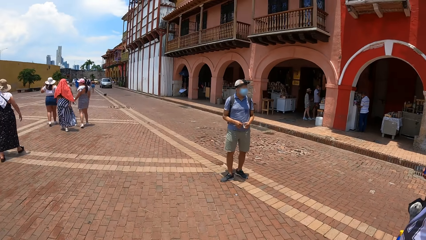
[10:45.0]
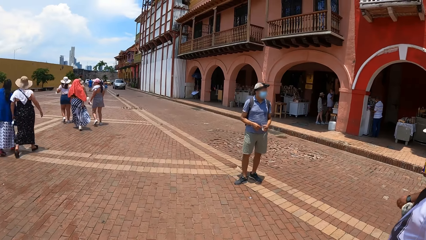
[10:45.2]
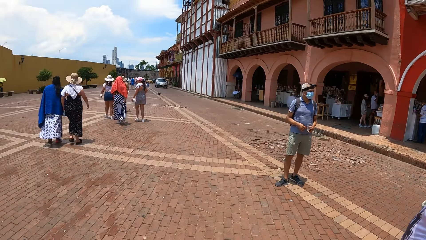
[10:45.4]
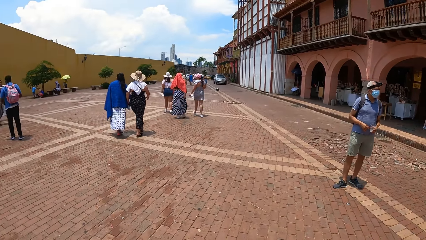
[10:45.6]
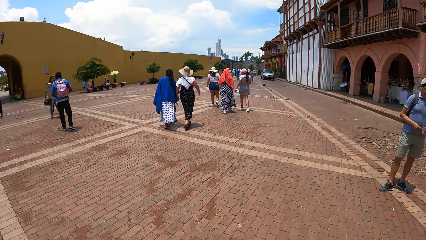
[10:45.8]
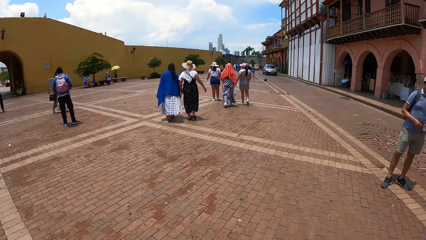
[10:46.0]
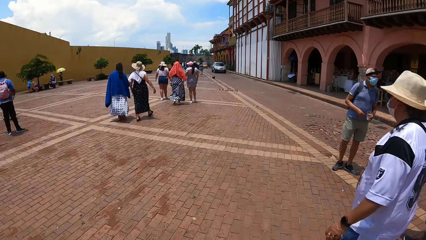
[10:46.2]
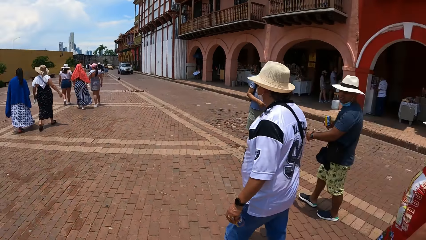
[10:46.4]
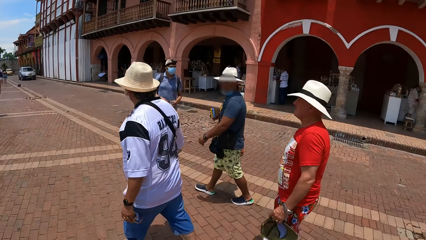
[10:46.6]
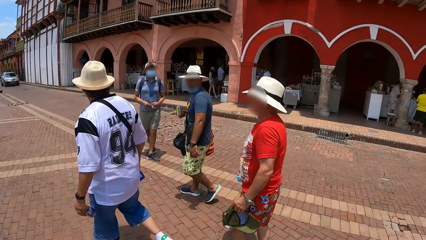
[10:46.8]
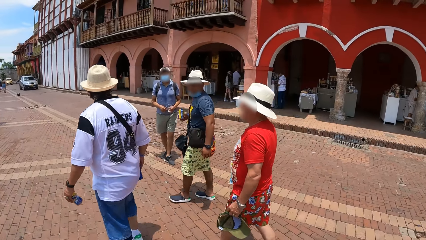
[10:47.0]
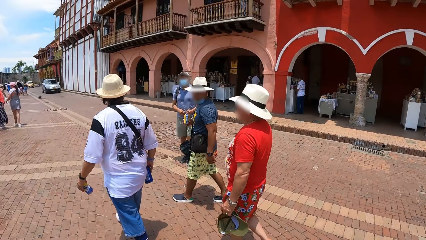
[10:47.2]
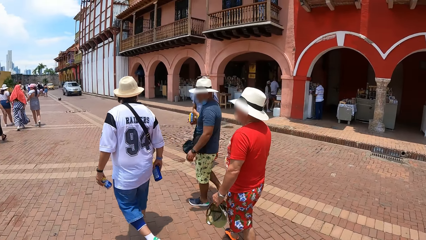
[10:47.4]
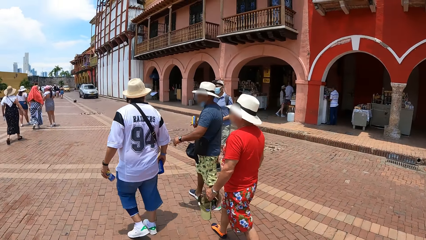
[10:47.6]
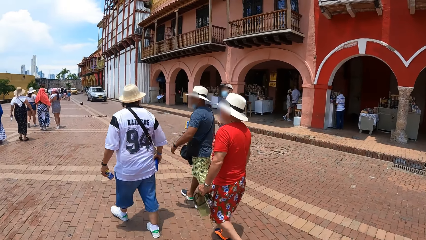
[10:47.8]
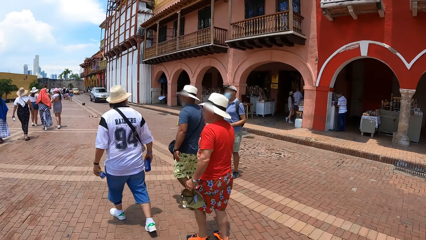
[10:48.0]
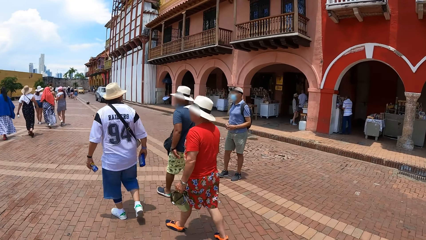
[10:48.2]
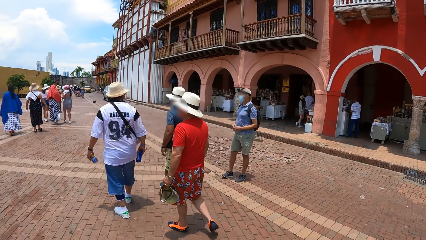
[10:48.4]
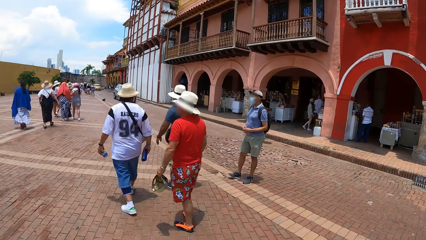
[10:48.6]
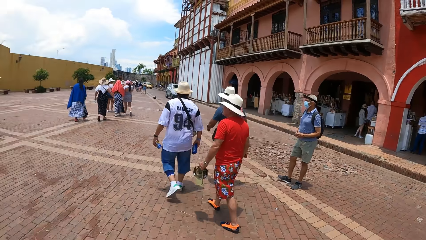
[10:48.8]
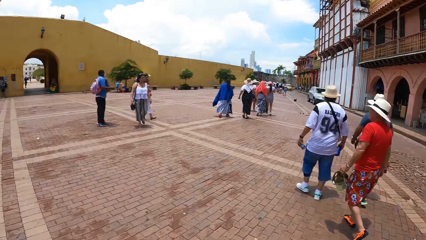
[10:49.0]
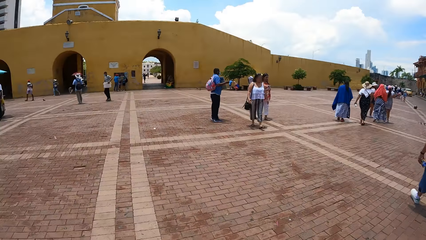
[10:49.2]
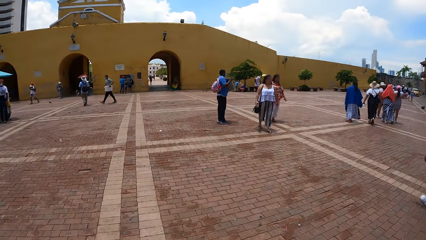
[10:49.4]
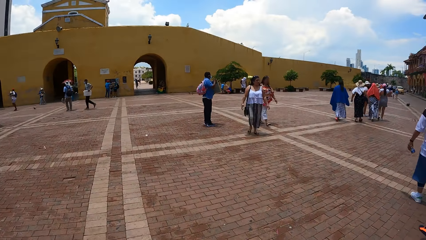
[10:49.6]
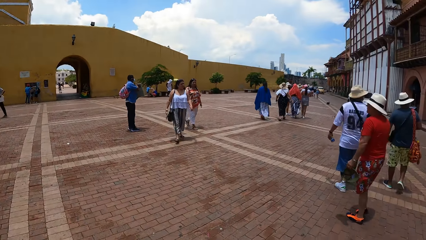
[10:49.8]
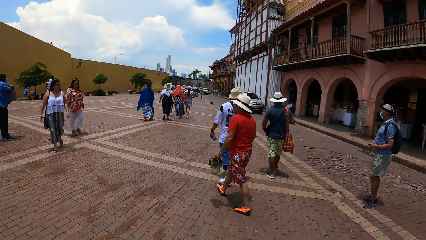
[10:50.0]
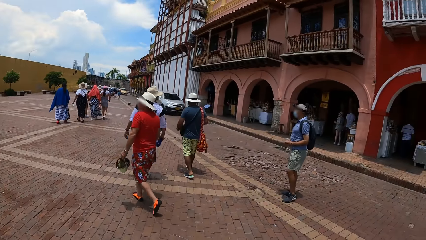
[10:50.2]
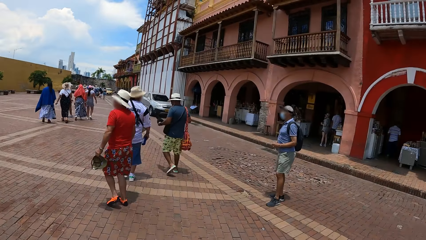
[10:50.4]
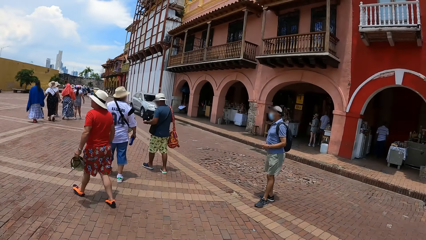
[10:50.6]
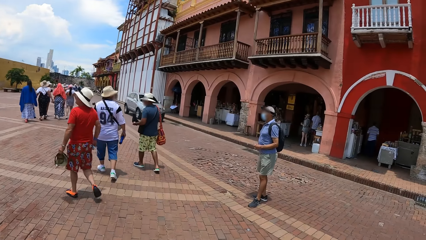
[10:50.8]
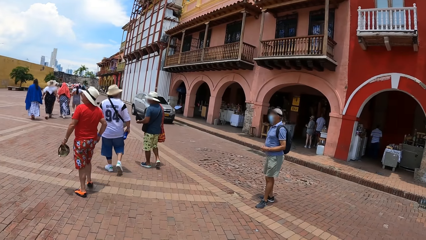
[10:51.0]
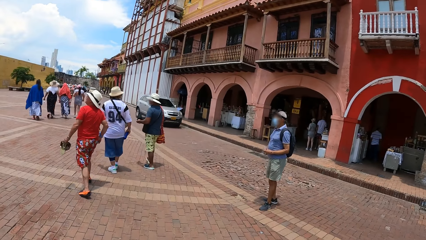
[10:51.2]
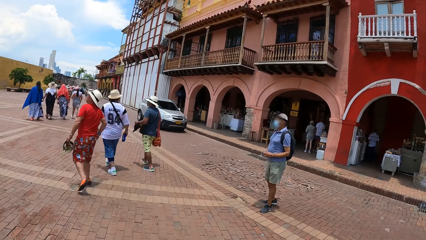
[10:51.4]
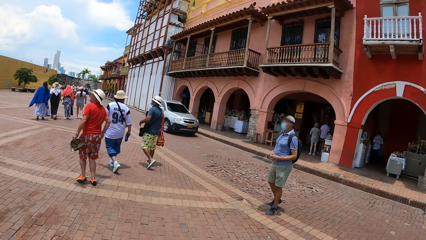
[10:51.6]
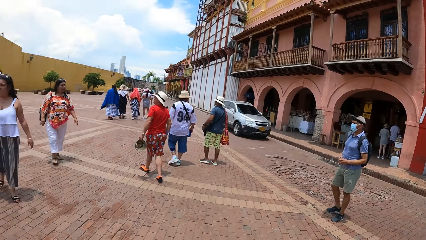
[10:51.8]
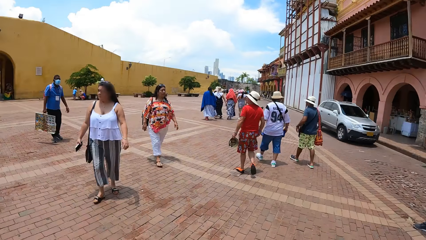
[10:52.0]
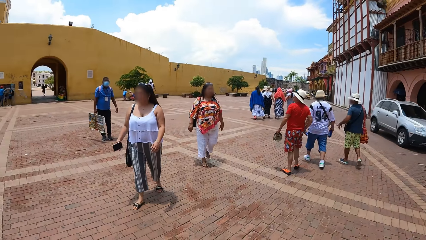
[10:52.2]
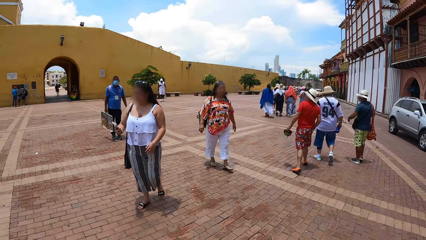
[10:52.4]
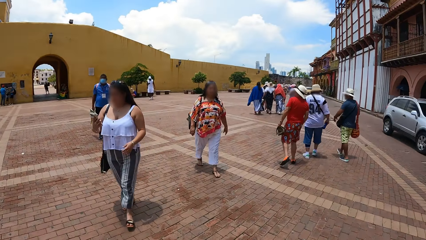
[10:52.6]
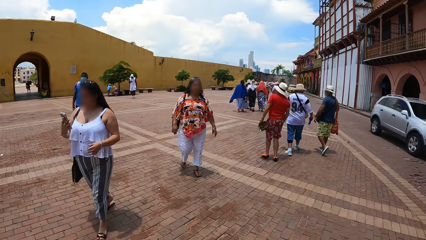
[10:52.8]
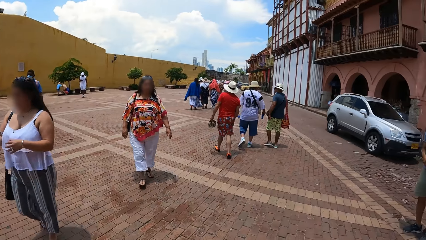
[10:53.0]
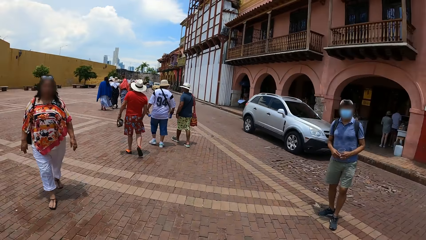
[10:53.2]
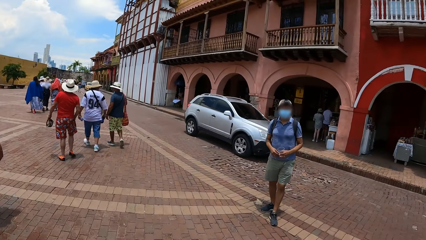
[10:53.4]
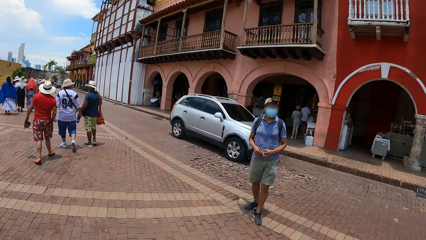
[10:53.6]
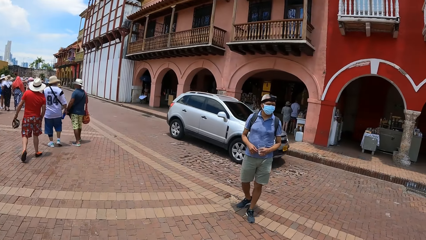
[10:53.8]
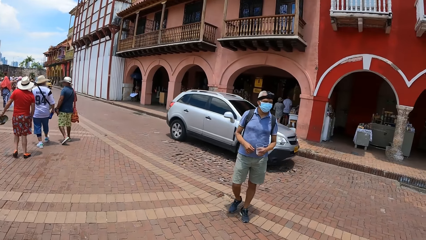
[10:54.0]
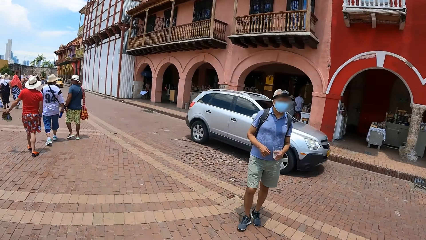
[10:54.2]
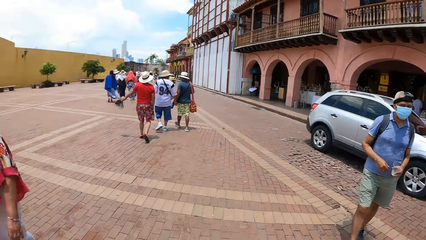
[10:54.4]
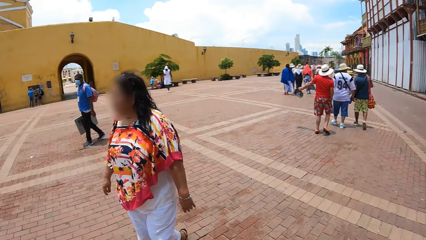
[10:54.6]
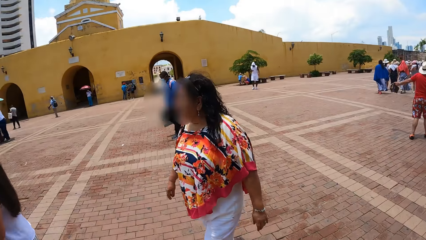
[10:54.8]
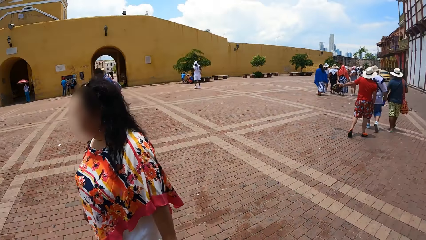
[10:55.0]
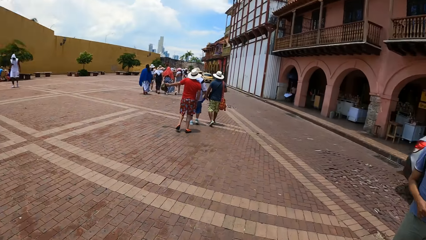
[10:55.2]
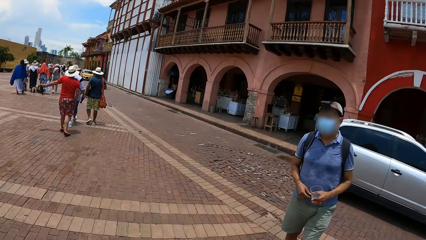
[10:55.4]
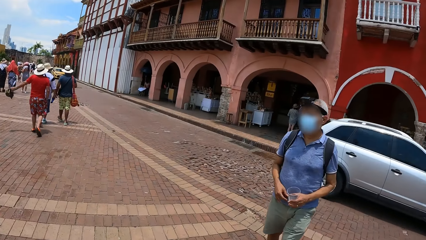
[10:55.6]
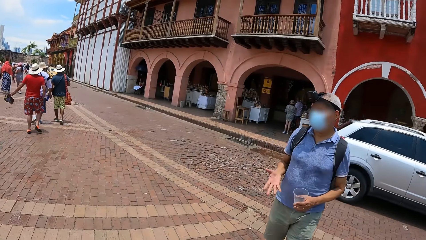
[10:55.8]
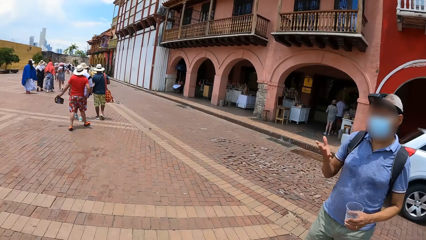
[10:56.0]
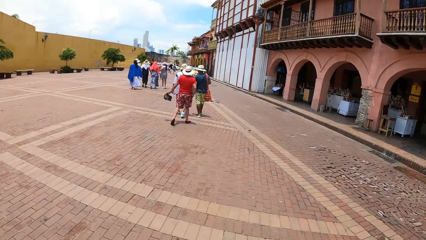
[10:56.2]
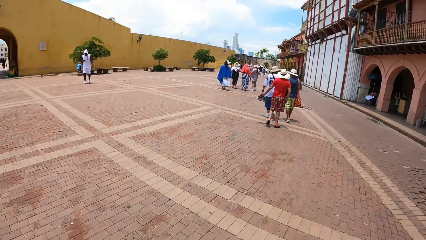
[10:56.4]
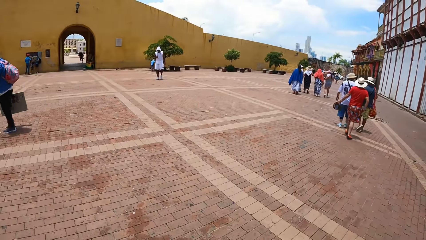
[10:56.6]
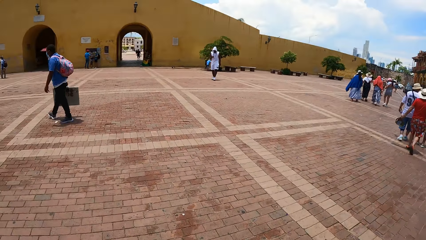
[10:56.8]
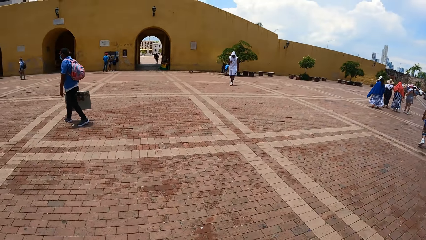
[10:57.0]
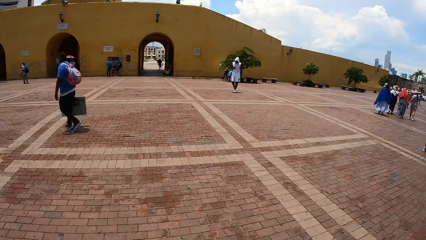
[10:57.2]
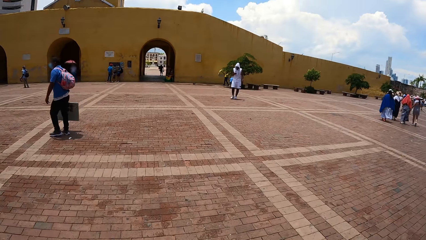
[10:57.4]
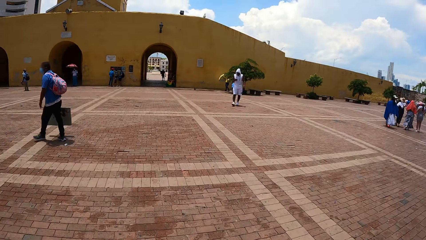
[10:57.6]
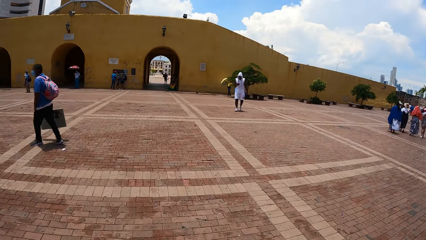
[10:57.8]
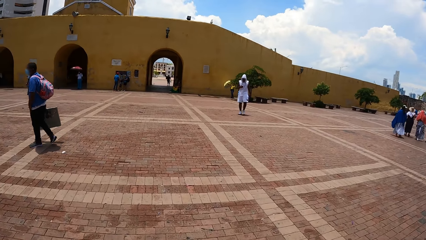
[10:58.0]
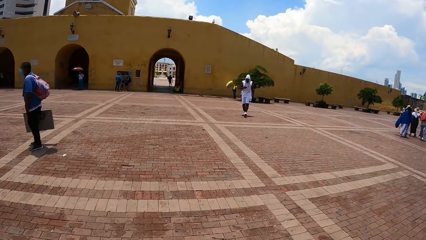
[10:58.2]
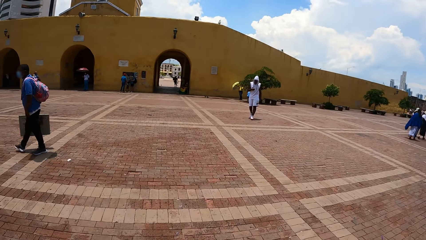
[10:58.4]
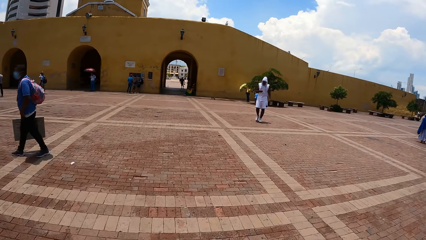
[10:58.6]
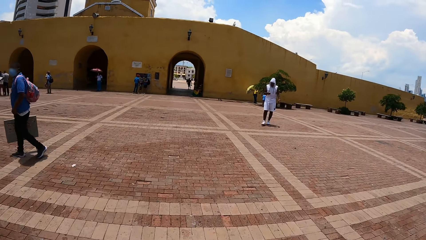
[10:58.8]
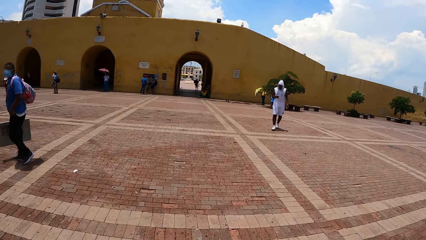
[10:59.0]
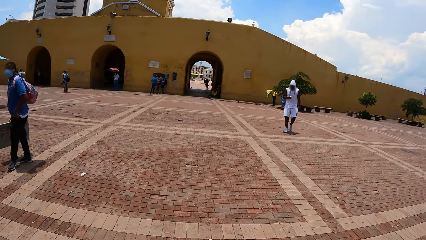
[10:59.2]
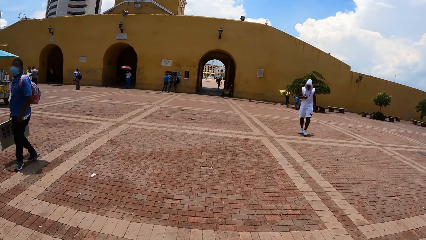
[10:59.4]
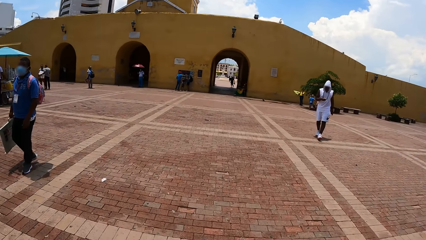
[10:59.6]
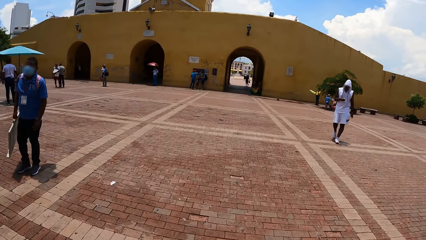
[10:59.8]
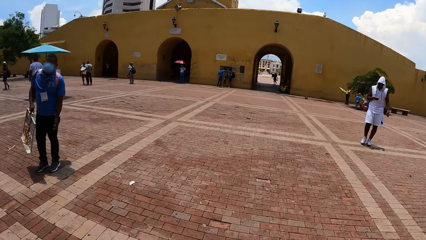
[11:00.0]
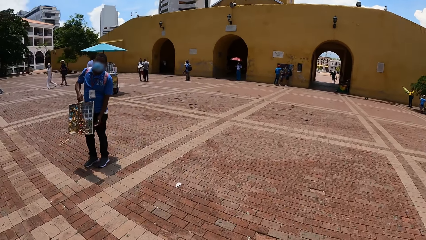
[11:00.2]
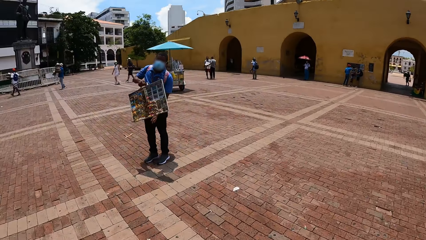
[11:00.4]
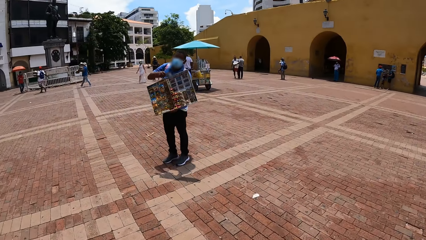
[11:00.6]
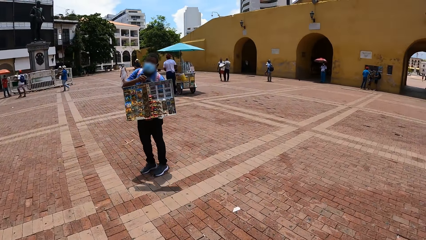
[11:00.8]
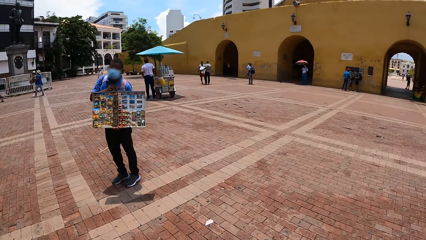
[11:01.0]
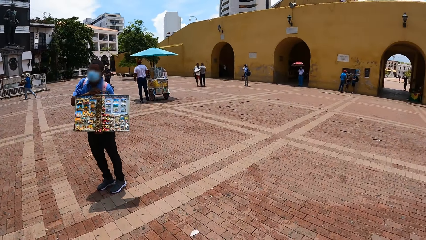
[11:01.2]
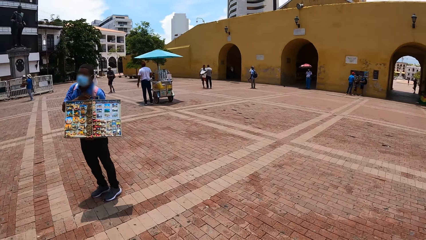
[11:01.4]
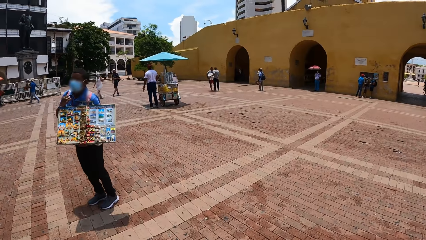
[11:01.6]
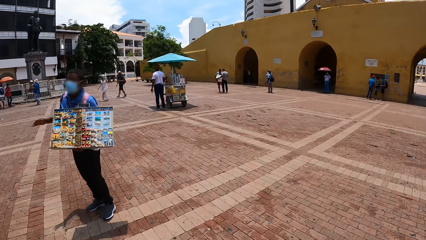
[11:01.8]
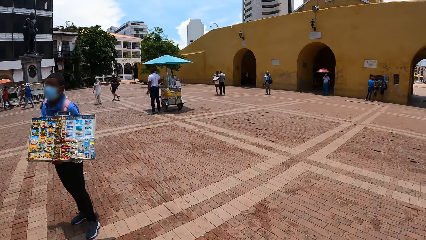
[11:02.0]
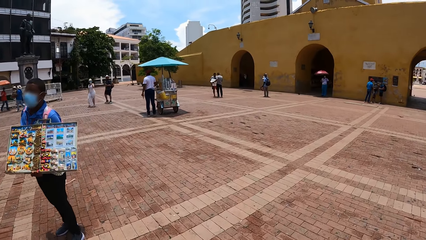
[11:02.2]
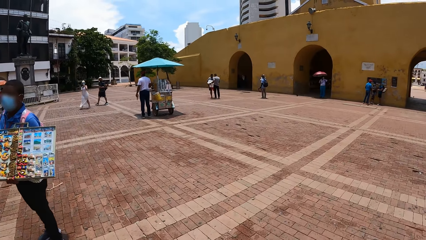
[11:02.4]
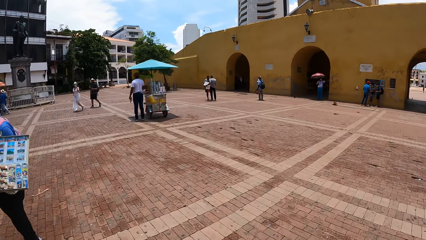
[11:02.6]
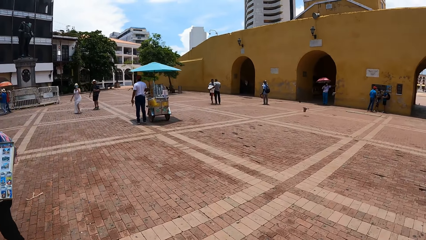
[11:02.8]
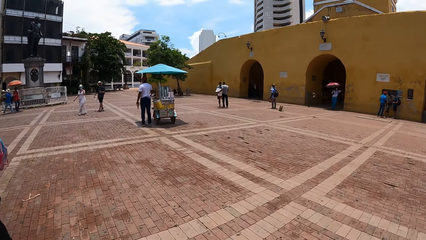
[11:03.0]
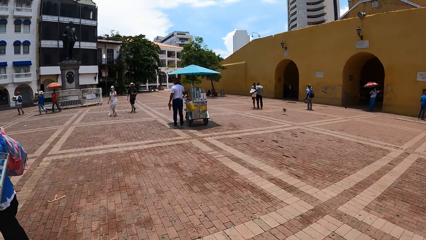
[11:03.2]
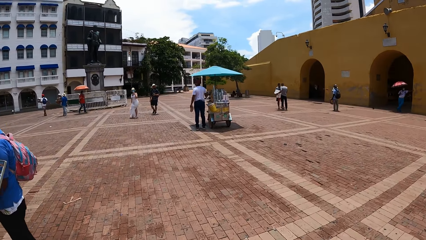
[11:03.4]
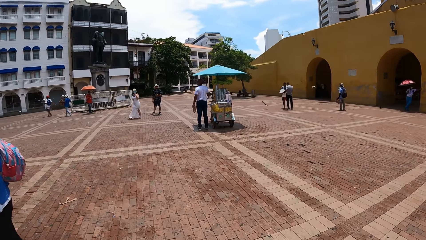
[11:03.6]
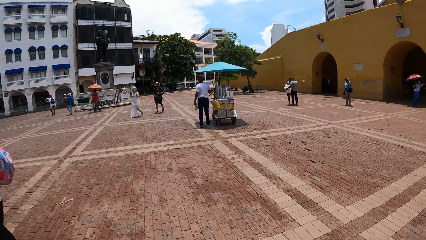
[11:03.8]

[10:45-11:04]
The camera wearer looks around the compound. They look at a man and look around the compound. They walk in the street.
